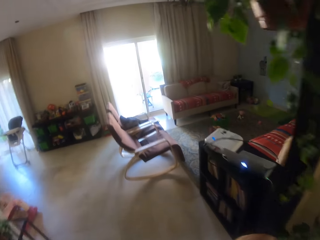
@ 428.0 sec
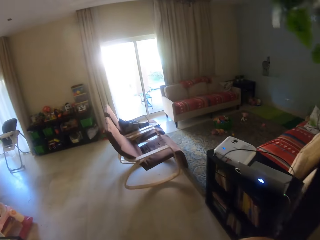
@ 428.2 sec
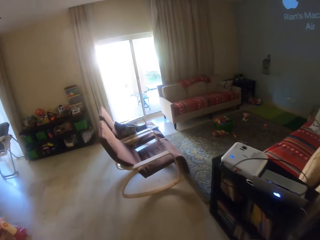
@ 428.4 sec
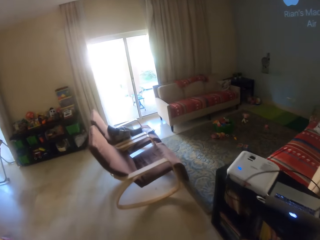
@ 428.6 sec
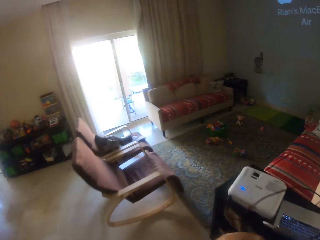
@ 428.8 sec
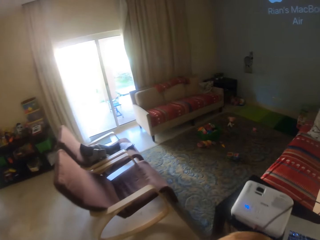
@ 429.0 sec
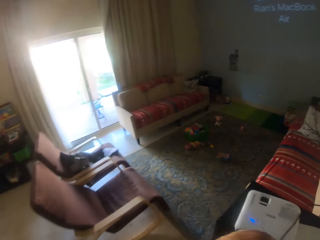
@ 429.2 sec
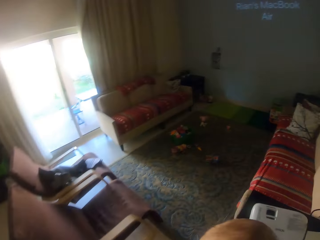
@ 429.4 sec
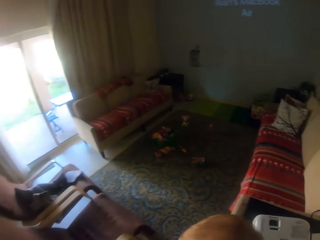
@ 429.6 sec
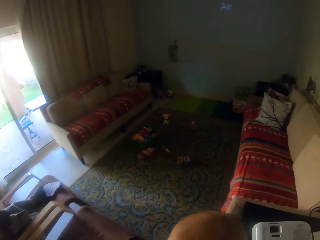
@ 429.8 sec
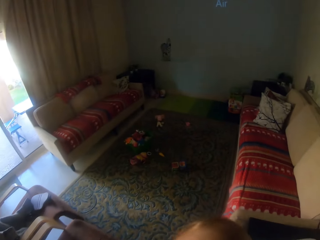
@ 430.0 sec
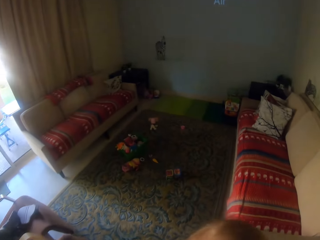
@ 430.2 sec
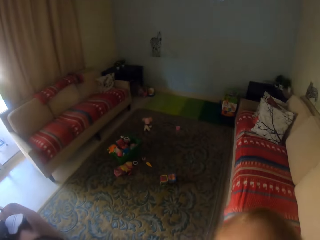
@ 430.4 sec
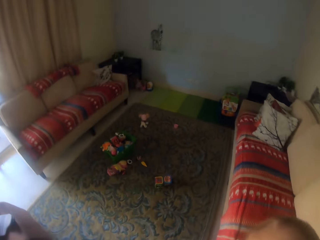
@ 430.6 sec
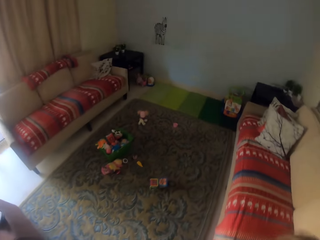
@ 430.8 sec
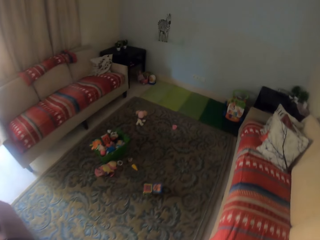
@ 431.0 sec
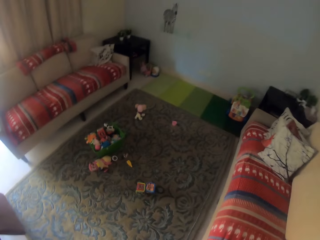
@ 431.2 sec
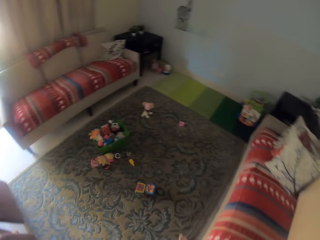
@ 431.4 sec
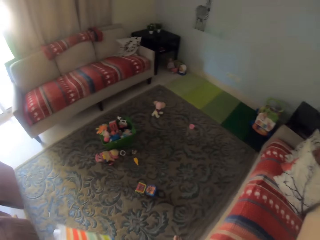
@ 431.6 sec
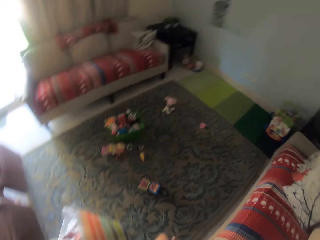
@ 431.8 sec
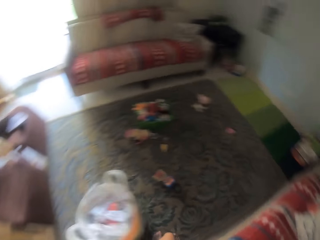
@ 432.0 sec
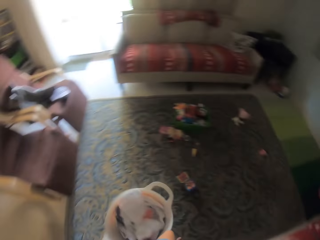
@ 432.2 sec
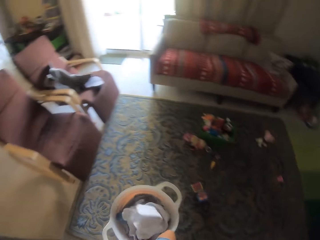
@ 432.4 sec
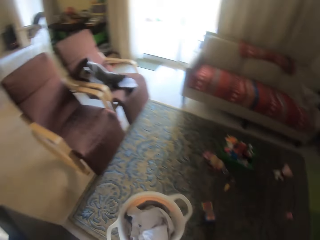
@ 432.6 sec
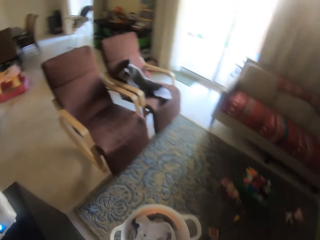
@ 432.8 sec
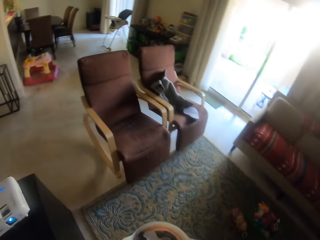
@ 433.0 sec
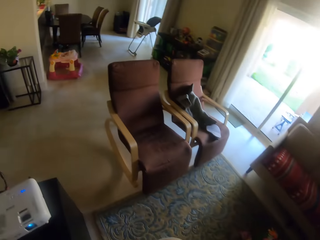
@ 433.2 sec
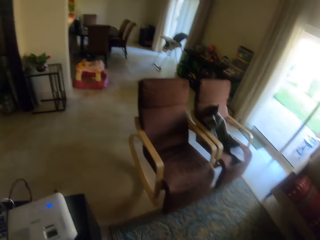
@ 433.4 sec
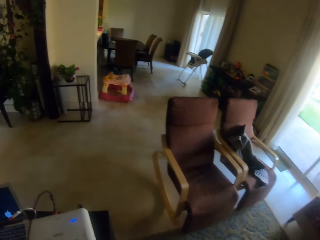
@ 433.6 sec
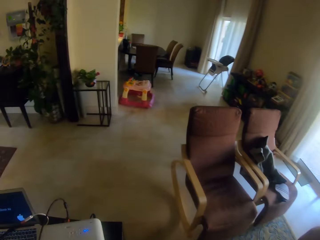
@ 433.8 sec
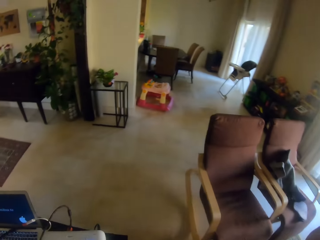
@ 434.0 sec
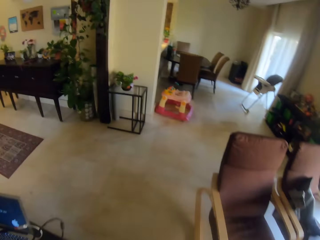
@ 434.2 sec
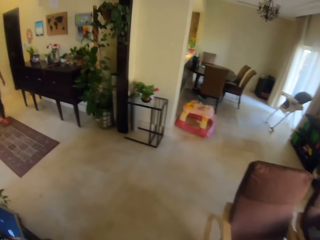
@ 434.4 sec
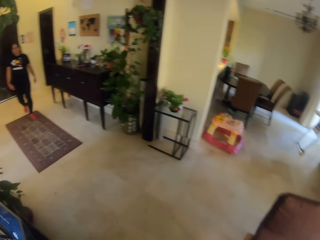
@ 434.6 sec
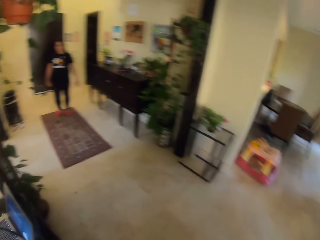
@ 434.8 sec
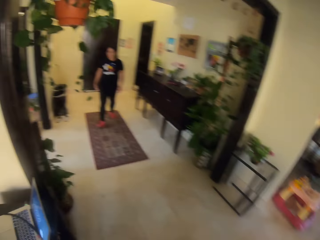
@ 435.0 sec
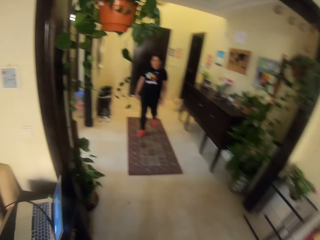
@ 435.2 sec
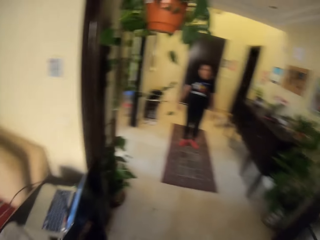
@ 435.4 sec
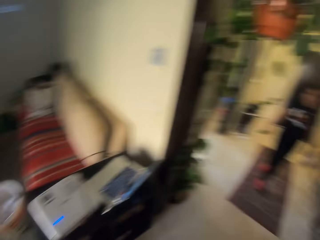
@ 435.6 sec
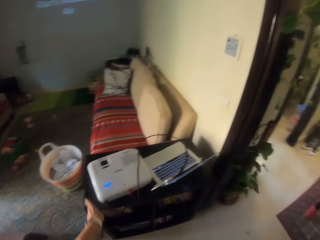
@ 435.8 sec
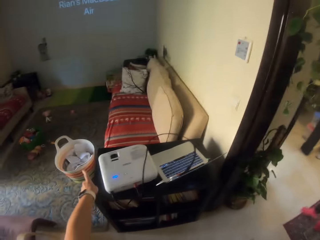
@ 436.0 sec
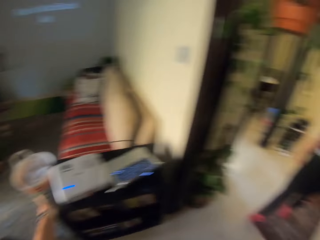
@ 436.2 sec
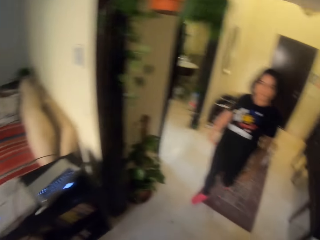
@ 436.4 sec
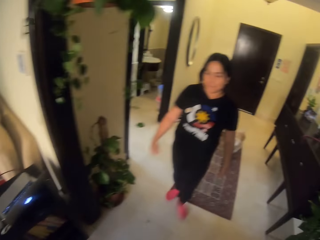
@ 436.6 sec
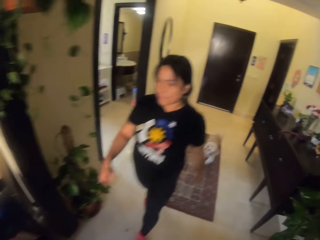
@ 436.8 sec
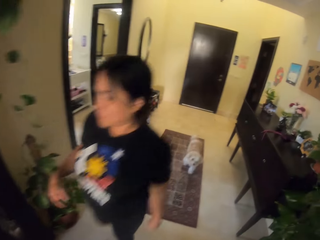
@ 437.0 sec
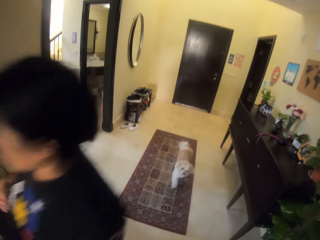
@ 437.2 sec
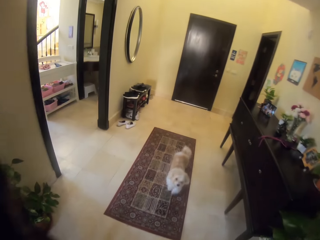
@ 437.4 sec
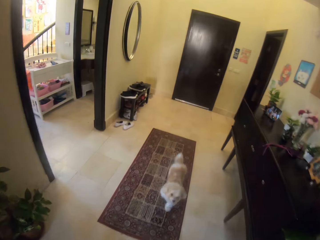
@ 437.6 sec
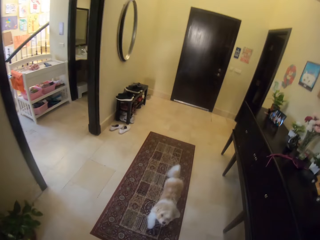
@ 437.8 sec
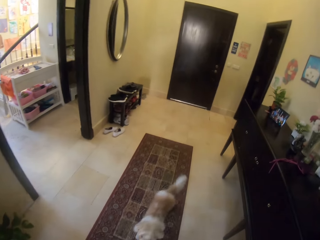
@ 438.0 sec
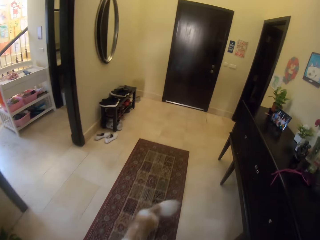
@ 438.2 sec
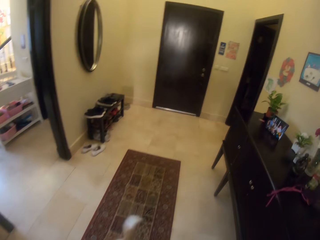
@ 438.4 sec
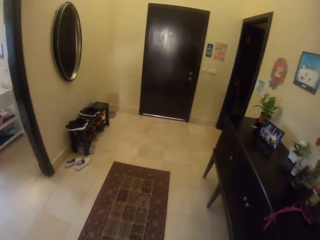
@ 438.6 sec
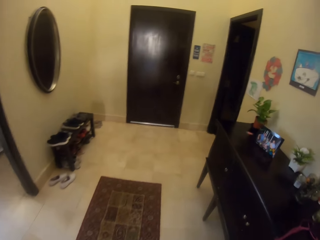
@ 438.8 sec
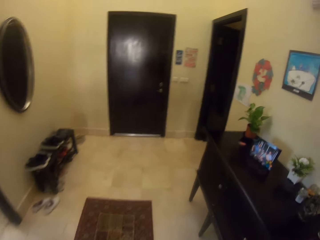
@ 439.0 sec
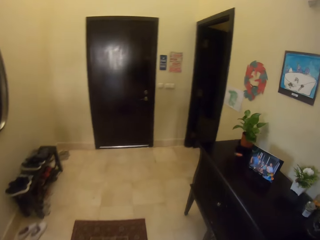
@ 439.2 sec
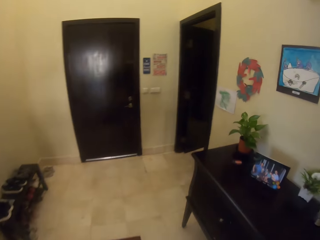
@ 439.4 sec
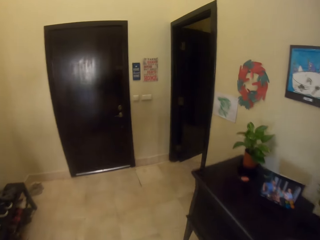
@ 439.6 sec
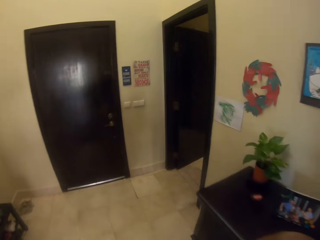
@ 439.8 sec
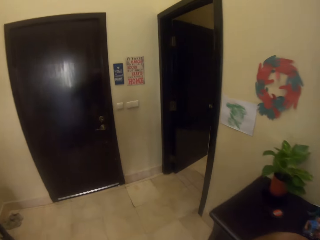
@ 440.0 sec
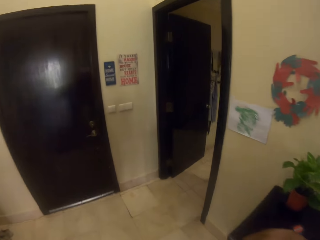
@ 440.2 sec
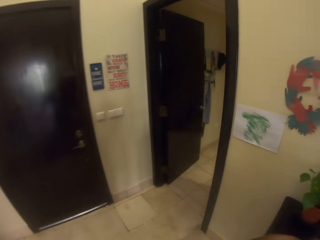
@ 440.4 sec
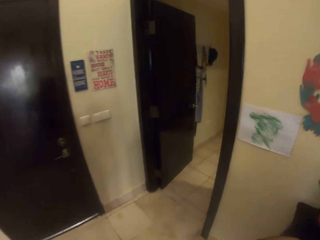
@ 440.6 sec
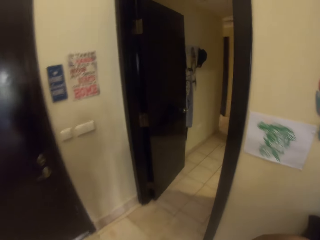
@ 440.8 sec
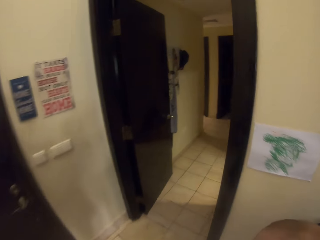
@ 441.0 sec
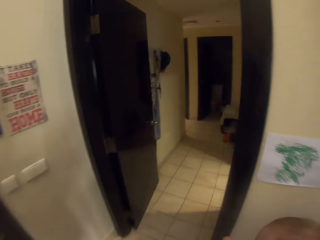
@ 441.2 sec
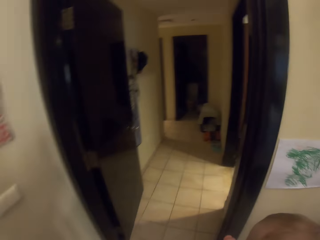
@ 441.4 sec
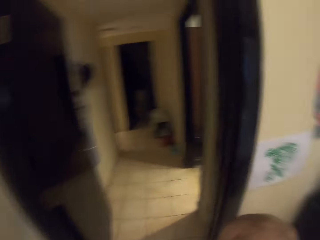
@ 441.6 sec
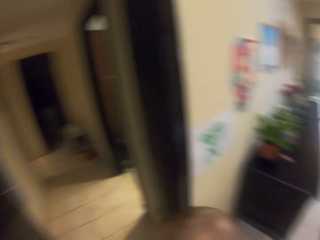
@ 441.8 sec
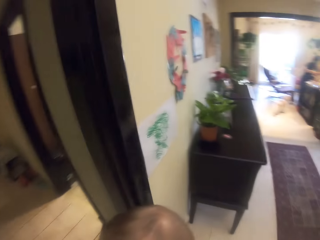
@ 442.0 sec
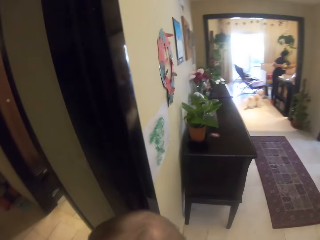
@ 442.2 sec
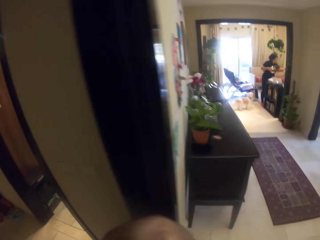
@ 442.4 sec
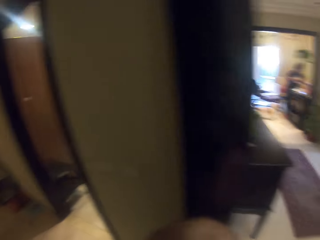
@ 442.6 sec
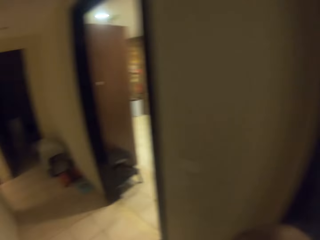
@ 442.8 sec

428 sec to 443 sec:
The camera wearer drops the laundry basket on the floor. They walk around the house. They look around the house. The person passes by the camera wearer and the child. The camera wearer walks from the living room to the kitchen with the child.

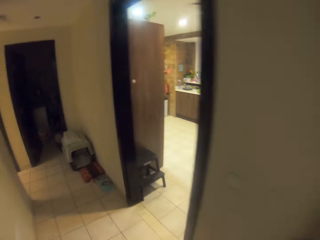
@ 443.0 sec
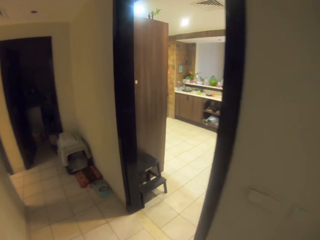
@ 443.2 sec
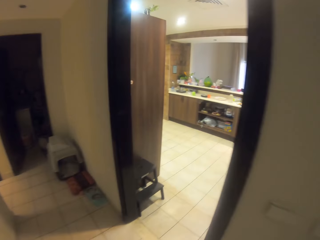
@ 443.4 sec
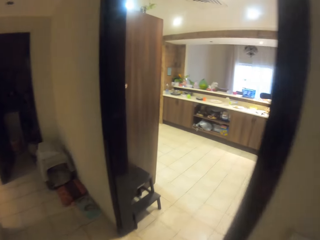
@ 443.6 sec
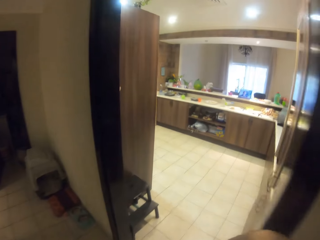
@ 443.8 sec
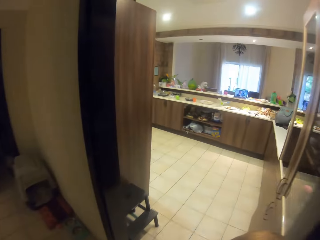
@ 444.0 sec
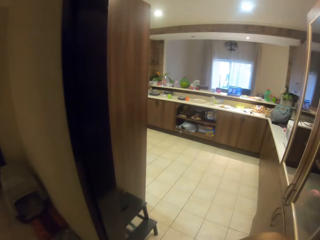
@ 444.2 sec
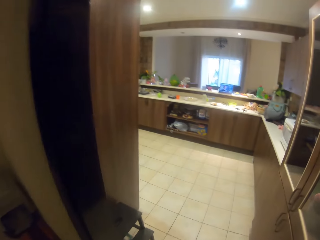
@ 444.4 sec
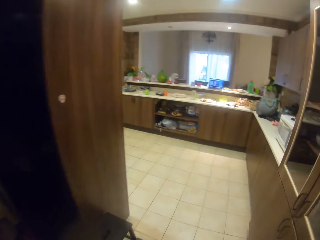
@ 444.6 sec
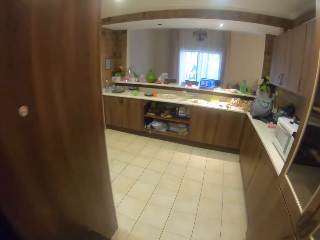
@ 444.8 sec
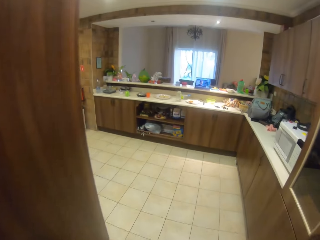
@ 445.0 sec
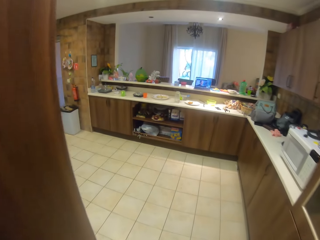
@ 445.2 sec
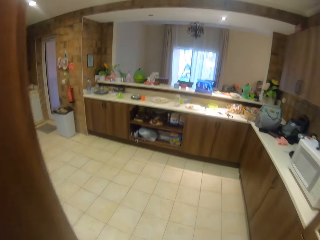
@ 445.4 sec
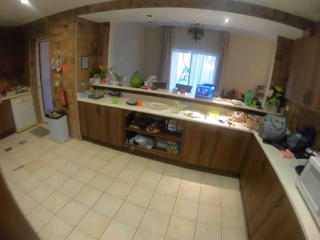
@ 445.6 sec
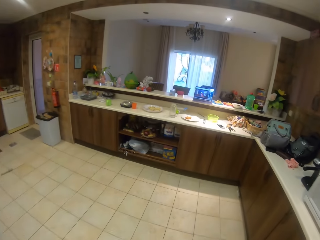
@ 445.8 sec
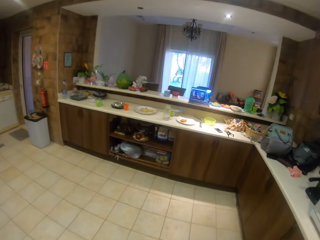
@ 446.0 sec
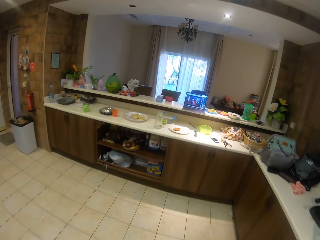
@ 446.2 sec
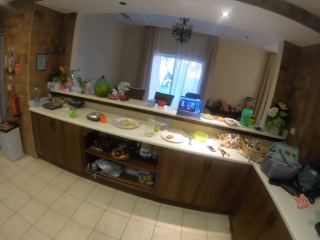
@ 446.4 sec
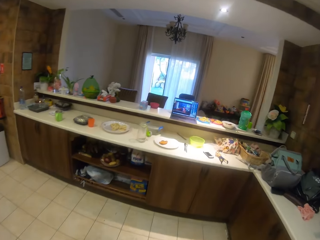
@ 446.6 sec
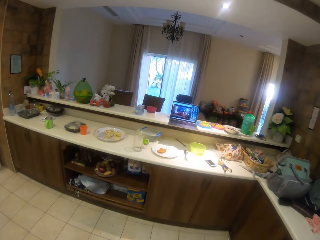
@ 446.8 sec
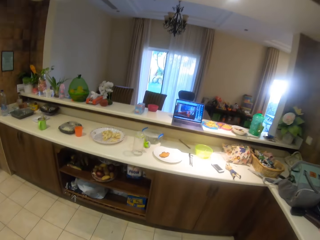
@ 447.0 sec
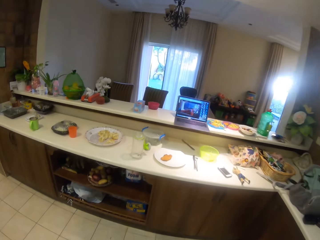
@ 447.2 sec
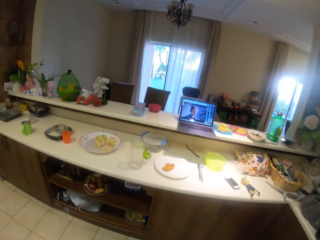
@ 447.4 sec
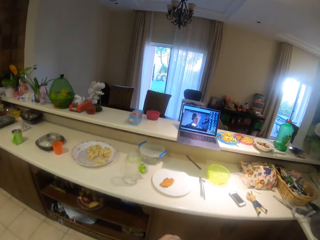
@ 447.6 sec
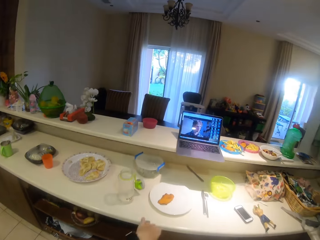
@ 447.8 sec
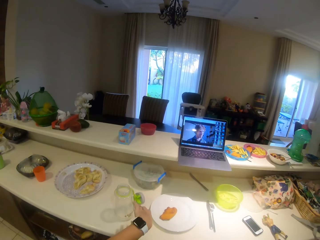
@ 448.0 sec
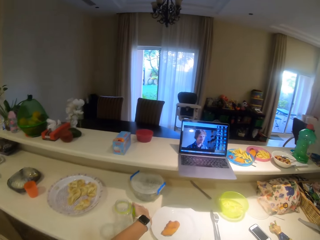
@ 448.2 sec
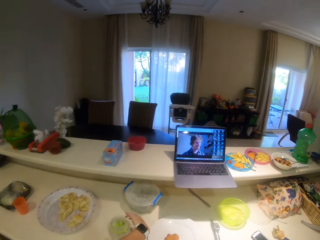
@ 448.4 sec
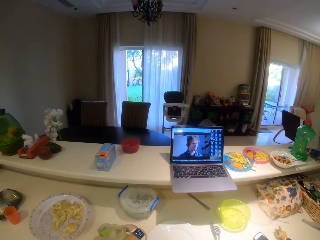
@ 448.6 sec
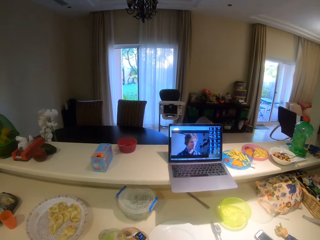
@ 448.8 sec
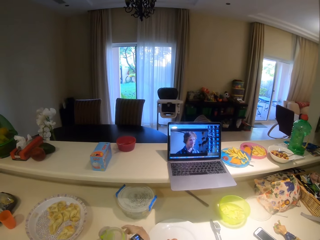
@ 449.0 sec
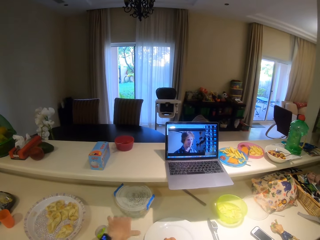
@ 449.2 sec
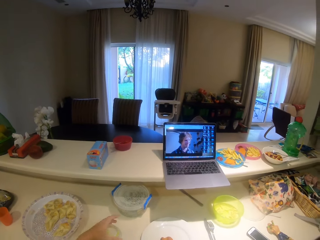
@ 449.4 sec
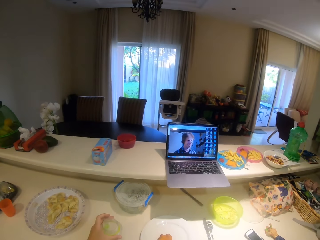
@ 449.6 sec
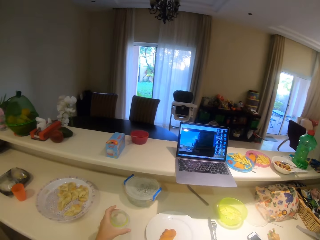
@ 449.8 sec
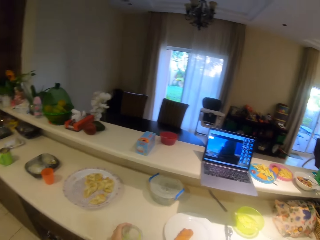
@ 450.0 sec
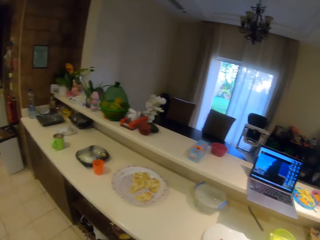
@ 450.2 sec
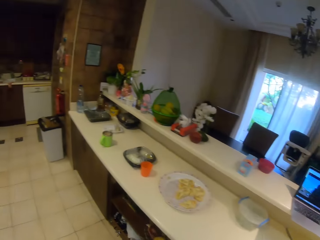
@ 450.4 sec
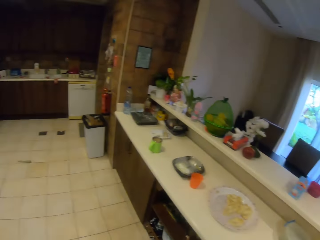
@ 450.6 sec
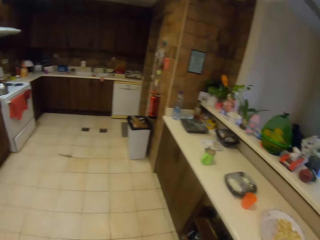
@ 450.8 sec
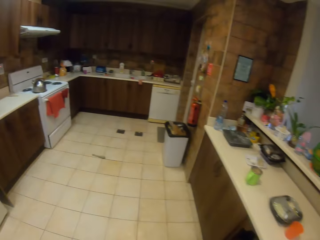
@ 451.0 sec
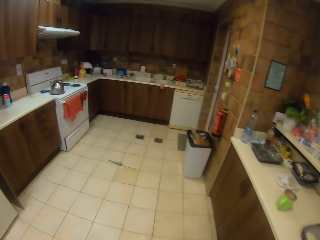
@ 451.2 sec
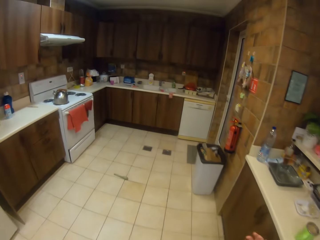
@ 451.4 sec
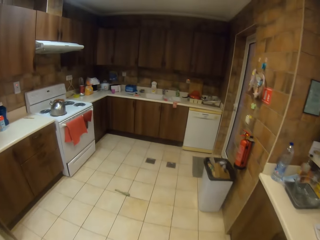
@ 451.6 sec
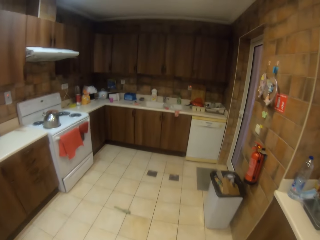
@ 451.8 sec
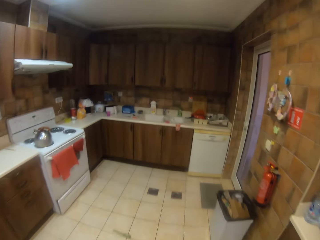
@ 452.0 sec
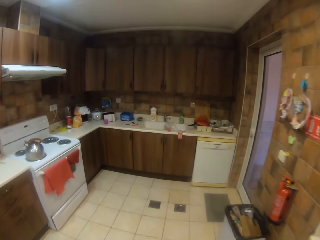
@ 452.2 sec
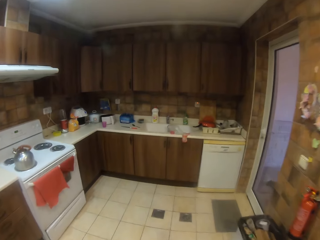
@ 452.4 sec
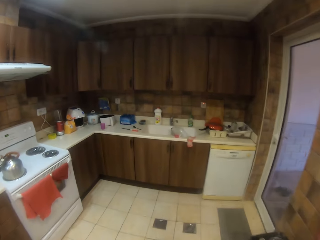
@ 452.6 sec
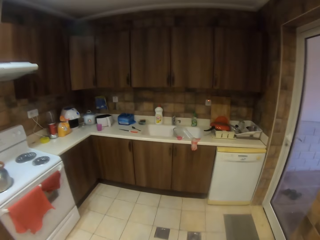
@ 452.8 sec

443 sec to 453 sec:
The camera wearer picks up a bottle of water from the kitchen counter. They watch the video in the laptop. They look around the house. They walk around the house.
